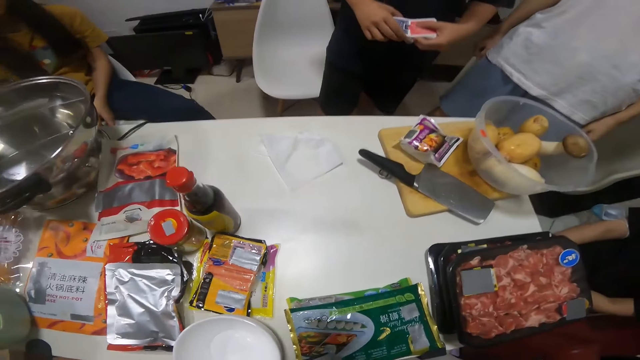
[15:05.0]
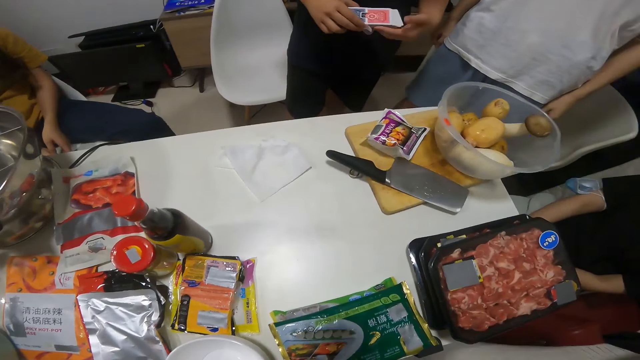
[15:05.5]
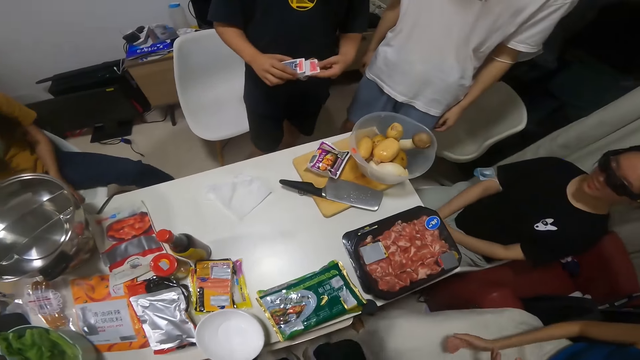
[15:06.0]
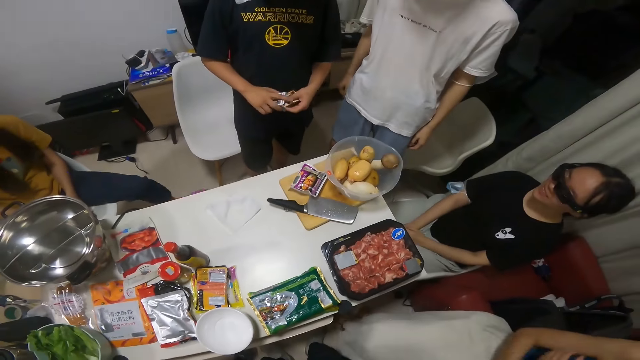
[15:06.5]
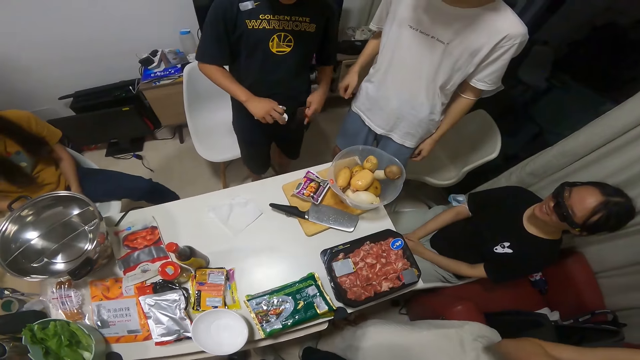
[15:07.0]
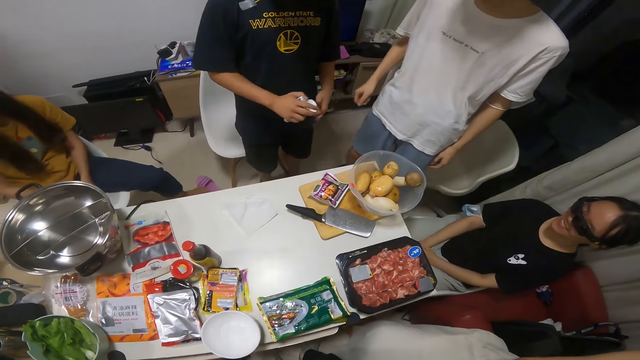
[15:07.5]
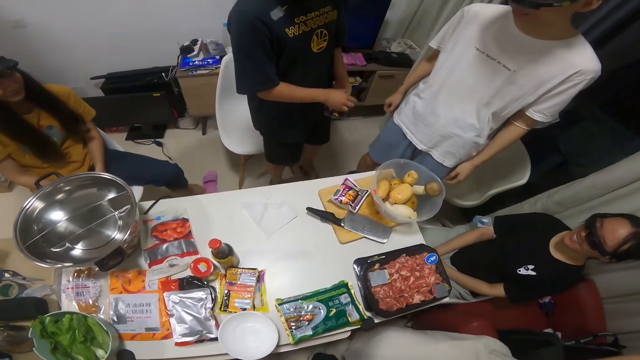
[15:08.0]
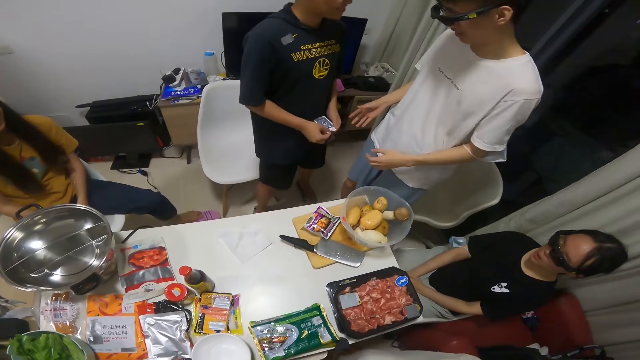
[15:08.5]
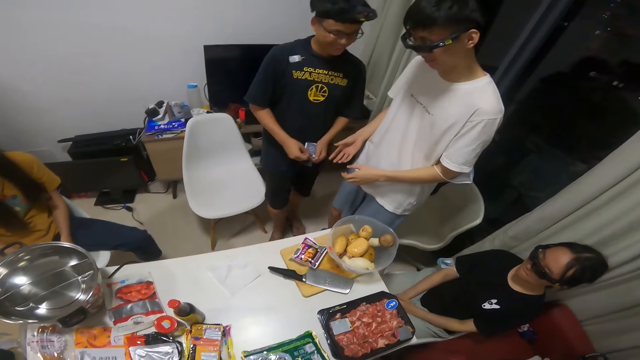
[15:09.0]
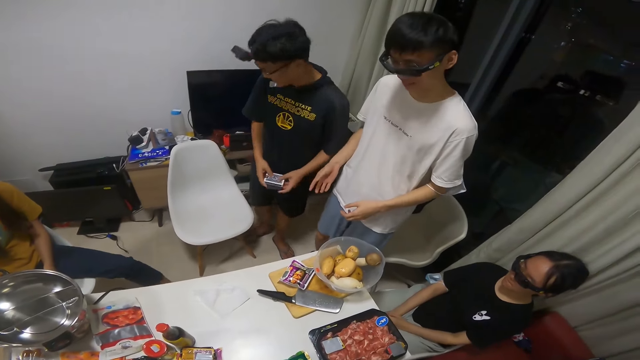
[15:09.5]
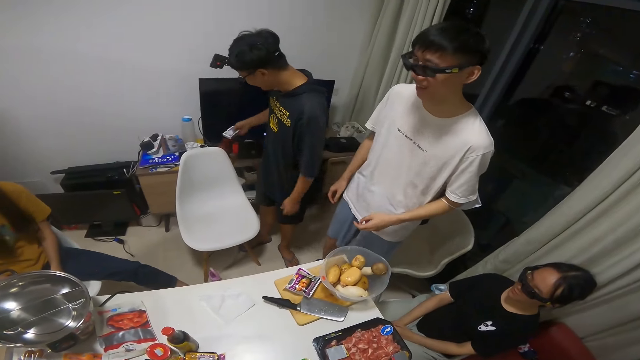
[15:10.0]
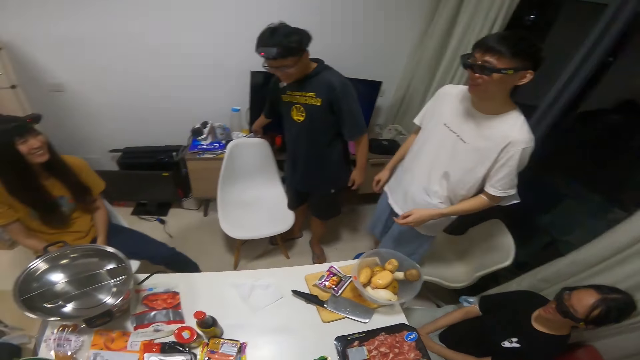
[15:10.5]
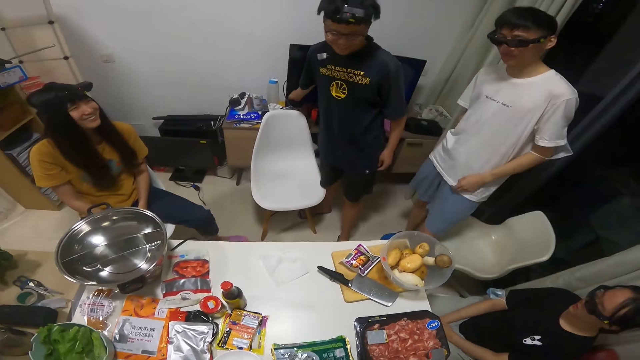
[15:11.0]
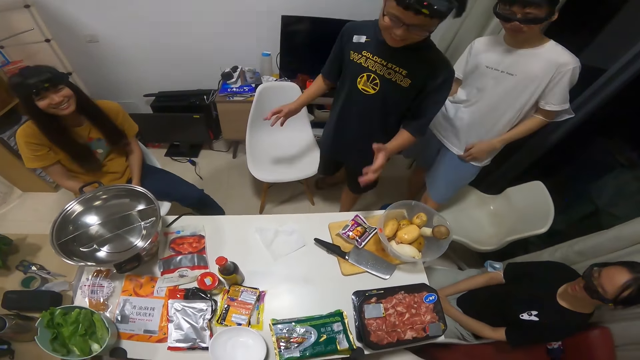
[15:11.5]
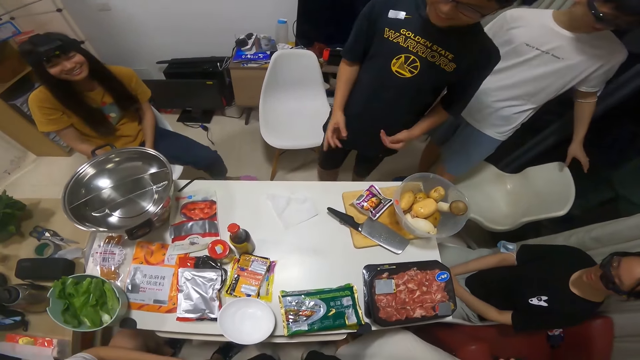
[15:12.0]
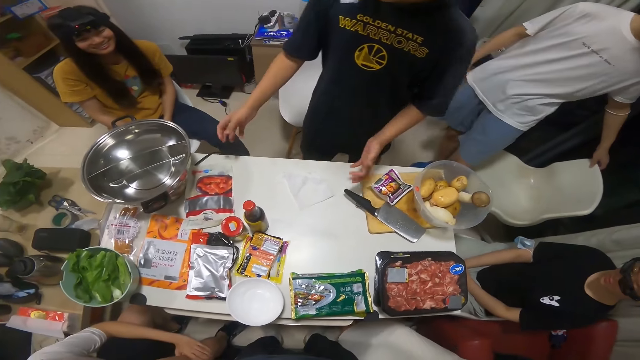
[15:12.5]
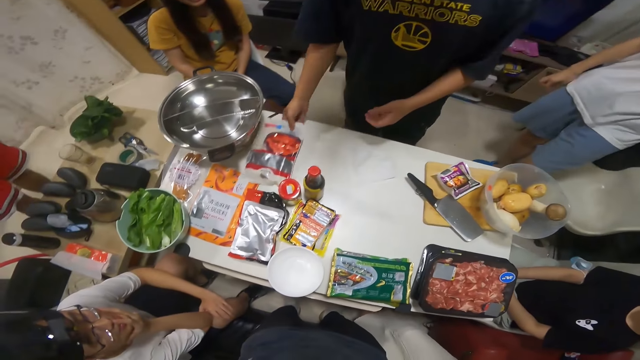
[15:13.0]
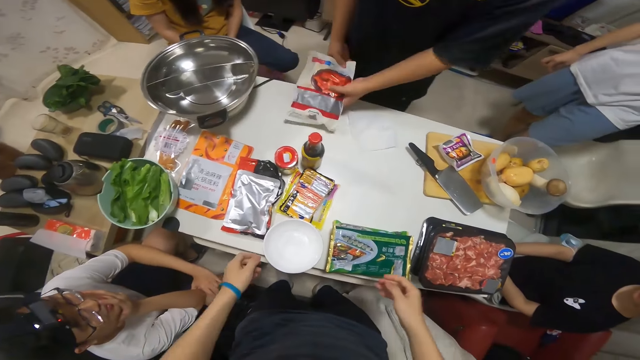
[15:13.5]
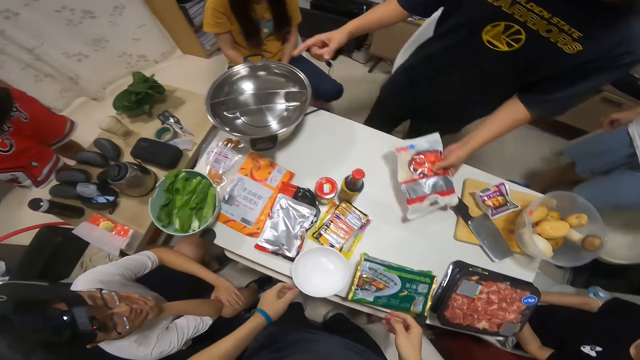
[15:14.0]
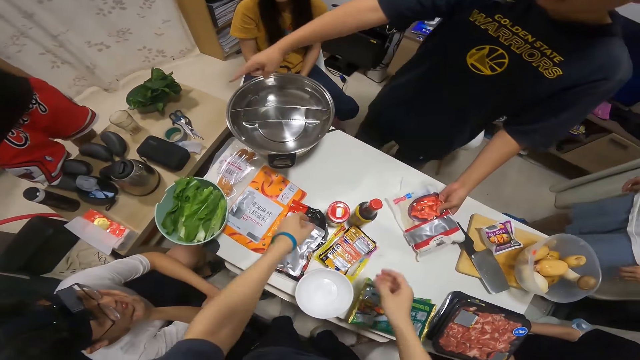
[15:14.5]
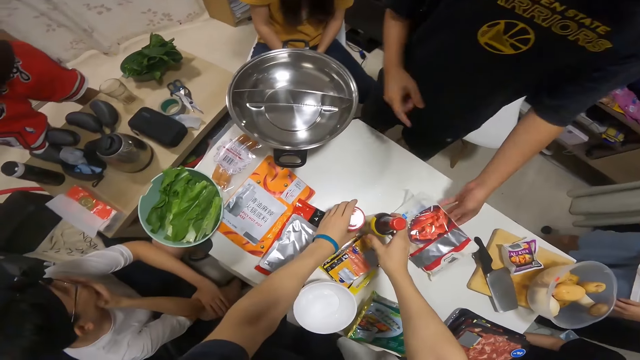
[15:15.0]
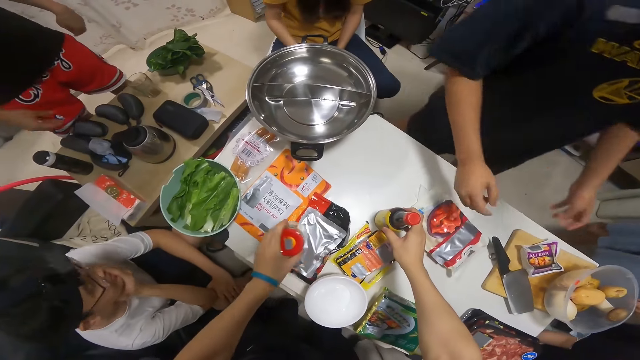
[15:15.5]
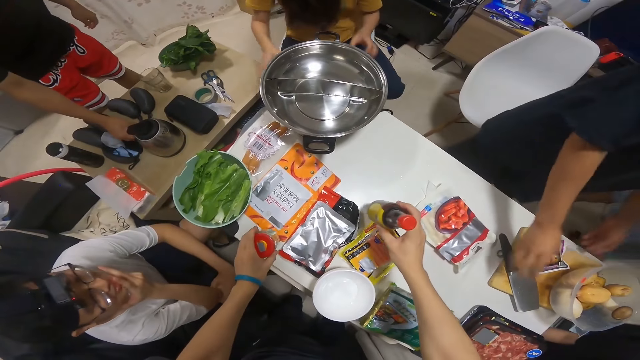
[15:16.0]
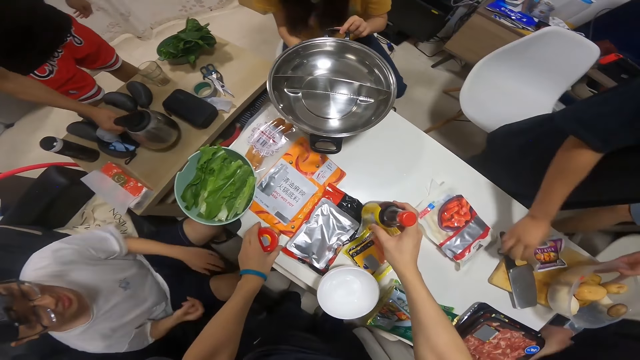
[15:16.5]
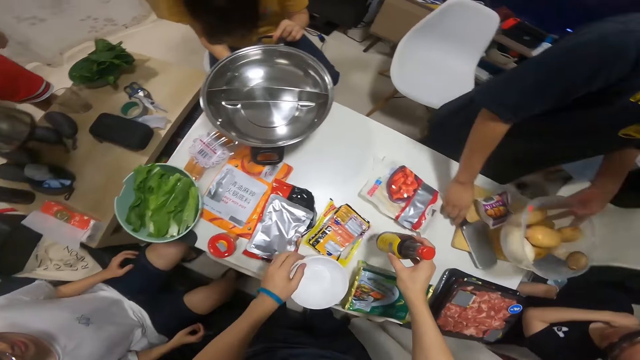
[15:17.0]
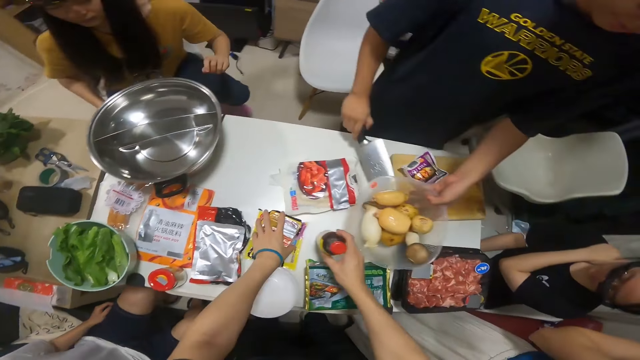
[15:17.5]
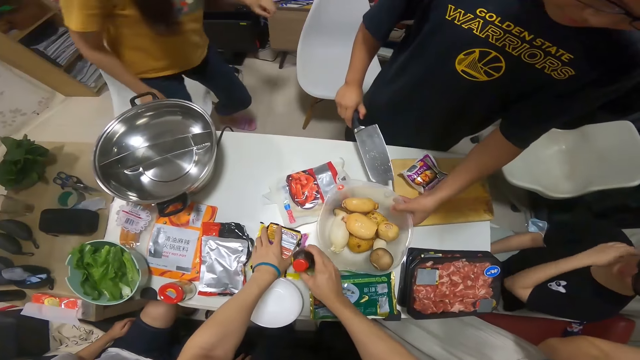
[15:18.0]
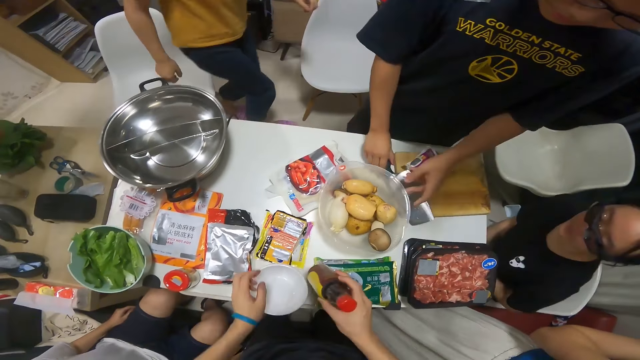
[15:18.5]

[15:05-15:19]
A man holds the full playing card carton with both hands. He places the full playing card carton on a table with his right hand. He picks up a sachet of peppers from the table with his right hand. He passes the sachet of peppers in his right hand to his left hand. The camera wearer lifts a sauce bottle from the table with his right hand and lifts a jar from the table with his left hand. He drops the jar in his left hand on the table. Another man picks up a kettle from another table with his right hand. The first man lifts the cleaver knife from the chopping board on the table with his right hand. He lifts a bowl of potatoes from the chopping board on the table with his left hand. The camera wearer drops the sauce bottle in his right hand on the table. The first man drops the bowl of potatoes in his left hand on the table.

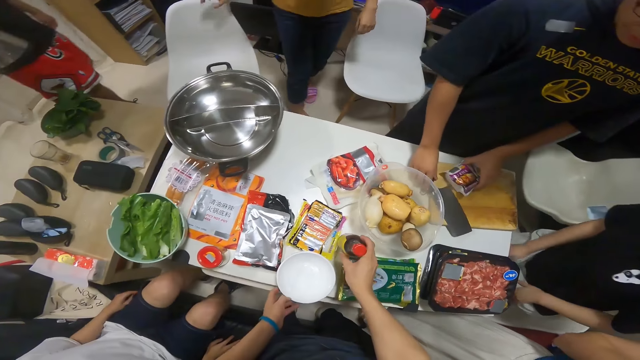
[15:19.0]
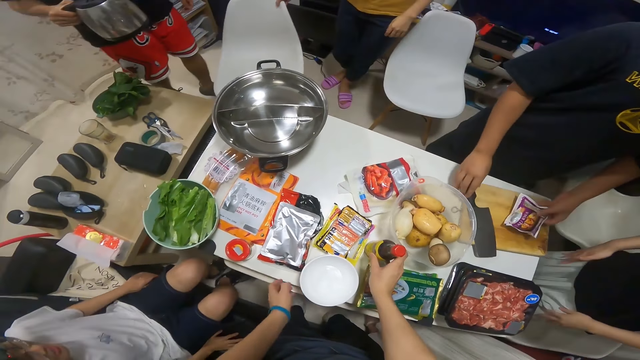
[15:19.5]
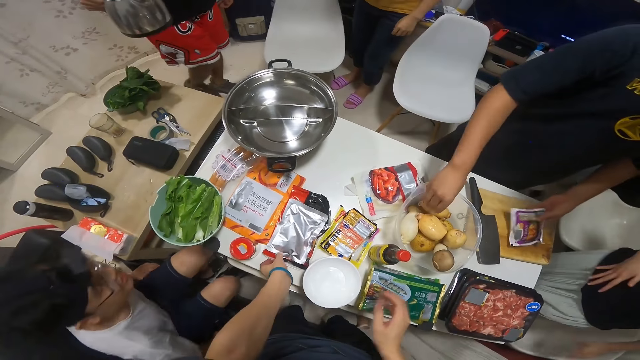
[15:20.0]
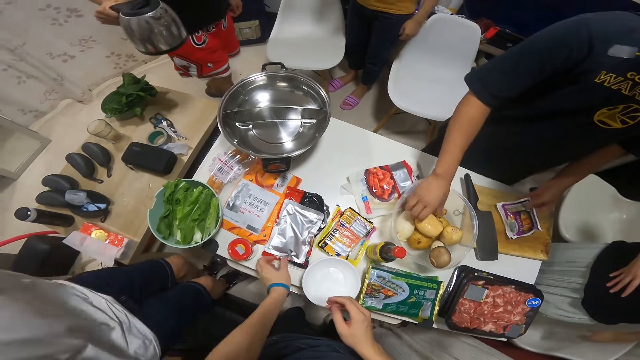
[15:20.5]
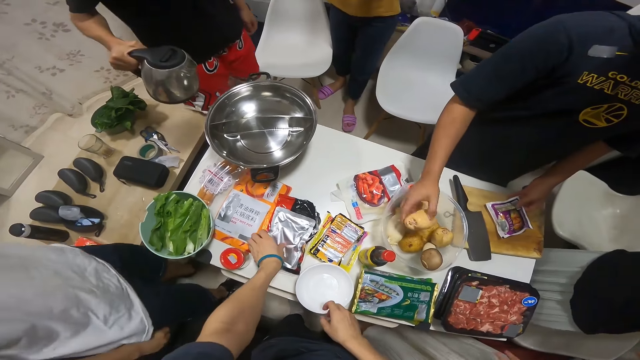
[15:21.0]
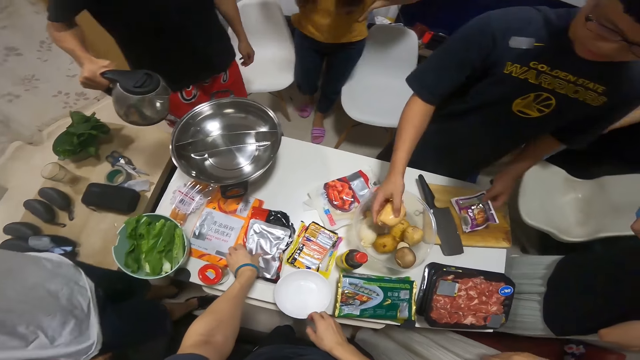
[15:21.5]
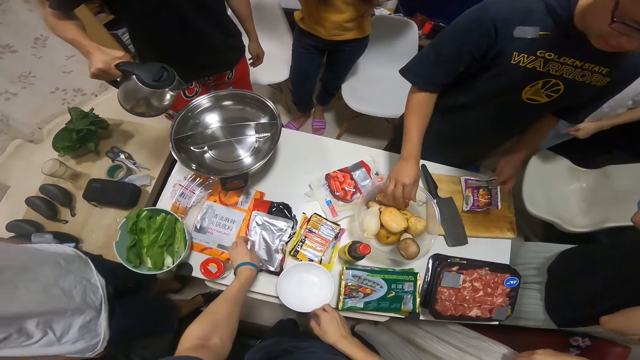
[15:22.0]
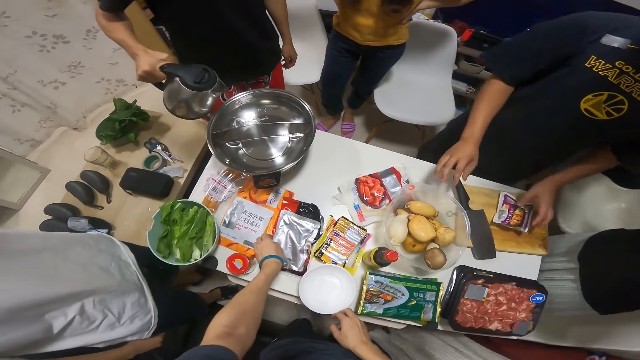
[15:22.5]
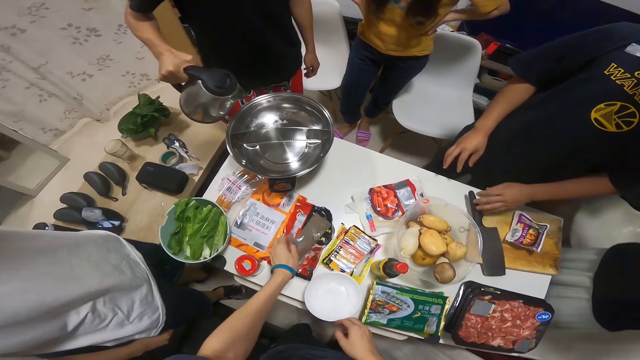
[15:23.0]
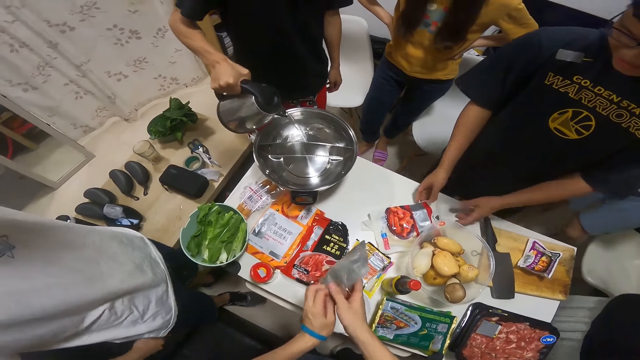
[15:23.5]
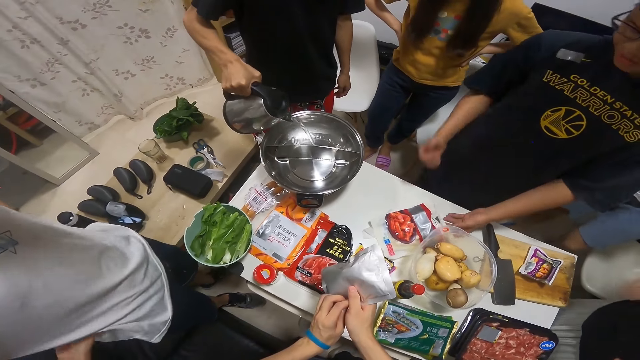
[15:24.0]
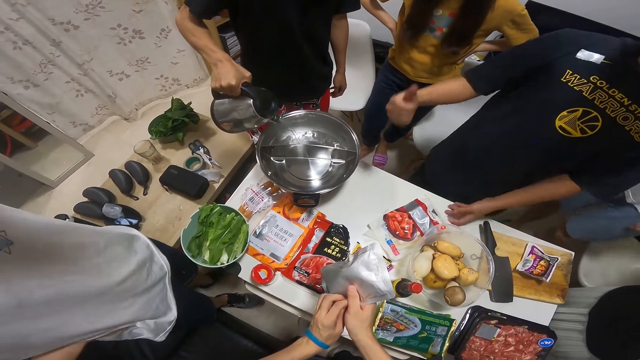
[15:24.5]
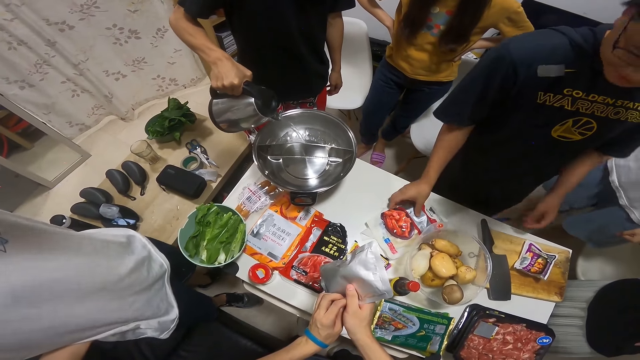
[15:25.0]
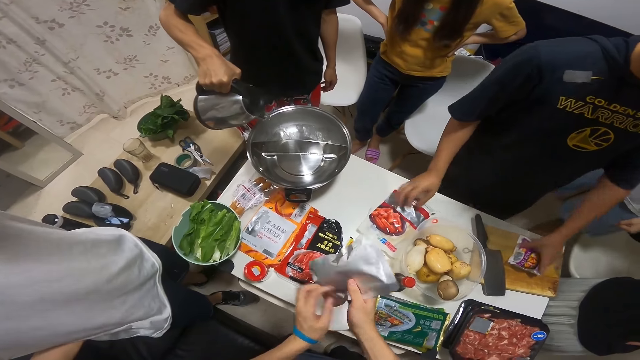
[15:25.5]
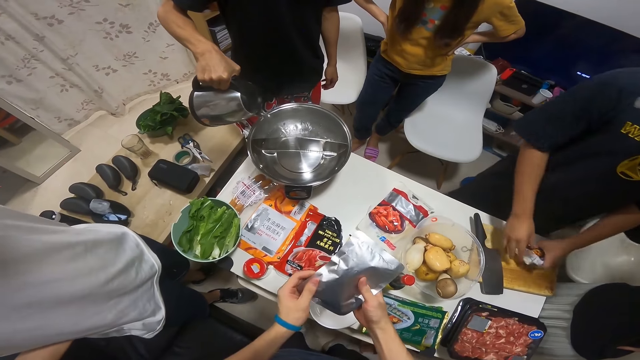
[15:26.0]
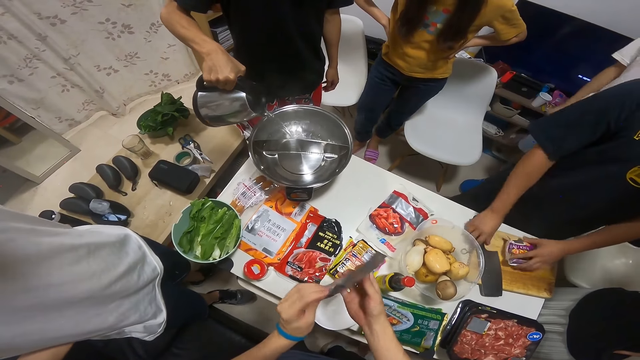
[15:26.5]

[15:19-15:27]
A man drops the cleaver knife in his right hand on the chopping board on the table. He holds a packet of butter on the chopping board on the table with his left hand. He picks up a potato from the bowl of potatoes on the table with his right hand. Another man pours water from the kettle into a pot on a pot burner on the table with his right hand. The first man drops the potato in his right hand into the bowl of potatoes on the table and drops the pack of butter in his left hand on the chopping board on the table. The camera wearer picks up a foil sachet from the table with his left hand. He holds the foil sachet in both hands. The first man touches the sachet of peppers on the table with both hands. He holds the packet of butter on the chopping board on the table with his left hand. He lifts the cleaver knife from the chopping board on the table with his right hand.
